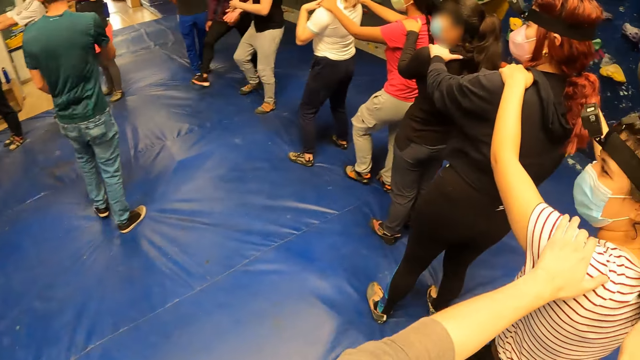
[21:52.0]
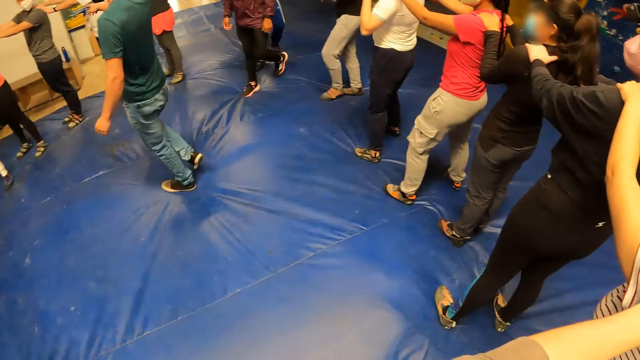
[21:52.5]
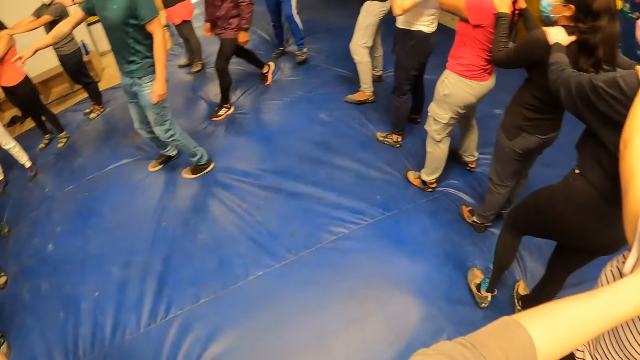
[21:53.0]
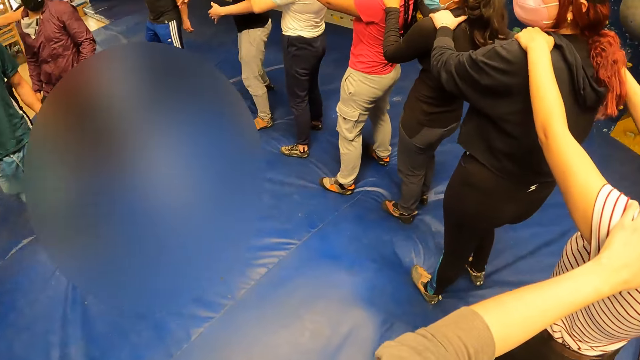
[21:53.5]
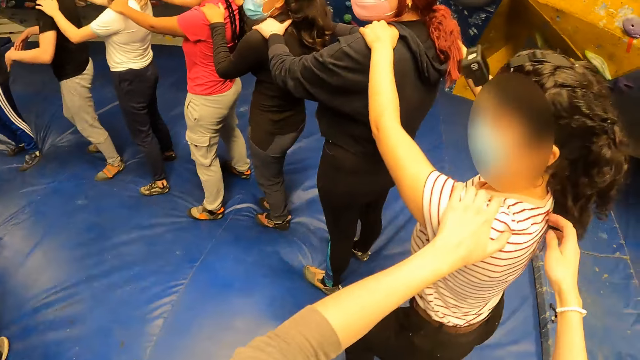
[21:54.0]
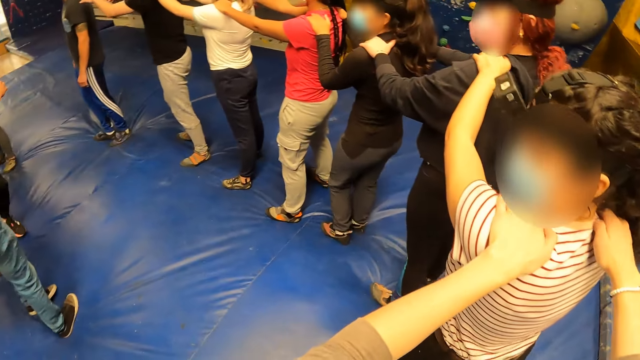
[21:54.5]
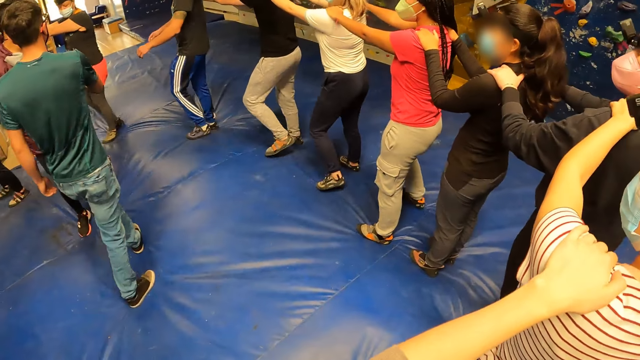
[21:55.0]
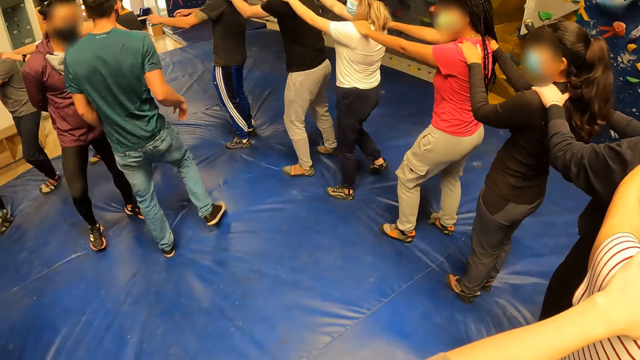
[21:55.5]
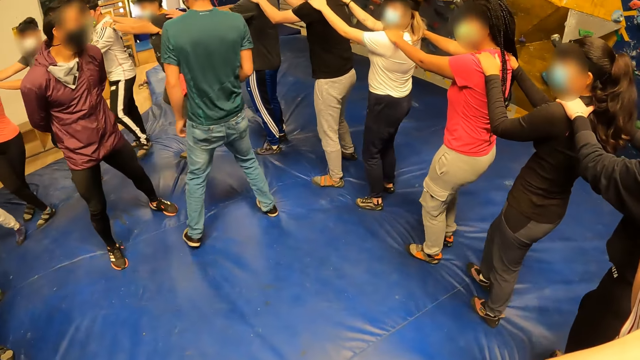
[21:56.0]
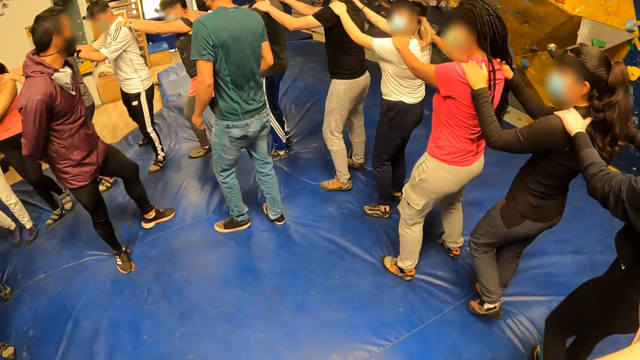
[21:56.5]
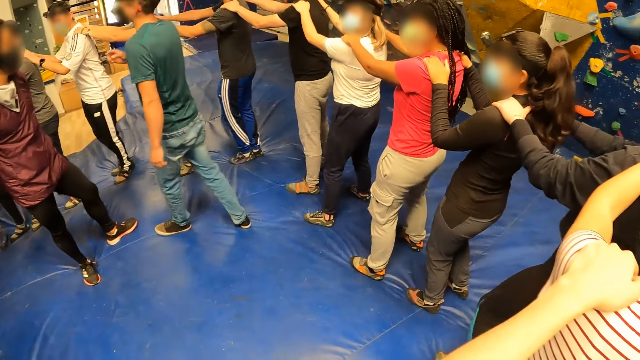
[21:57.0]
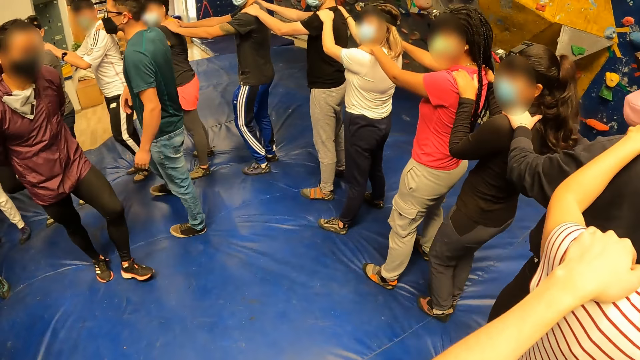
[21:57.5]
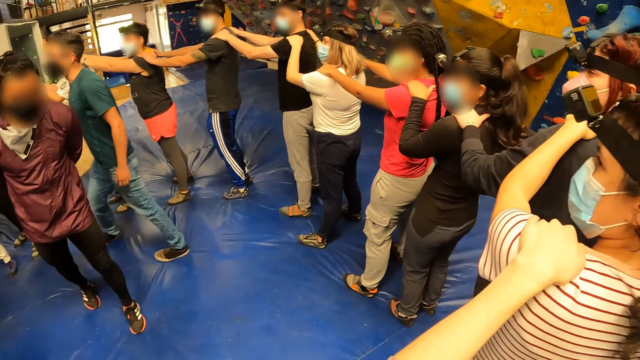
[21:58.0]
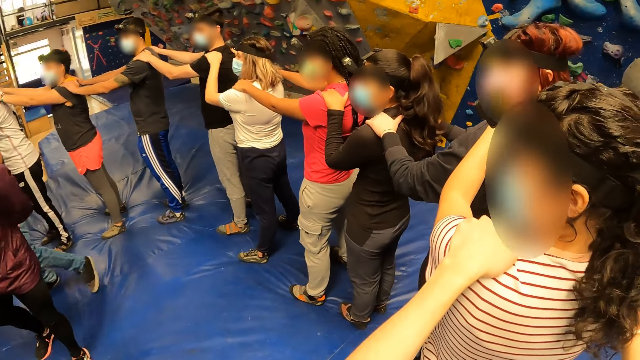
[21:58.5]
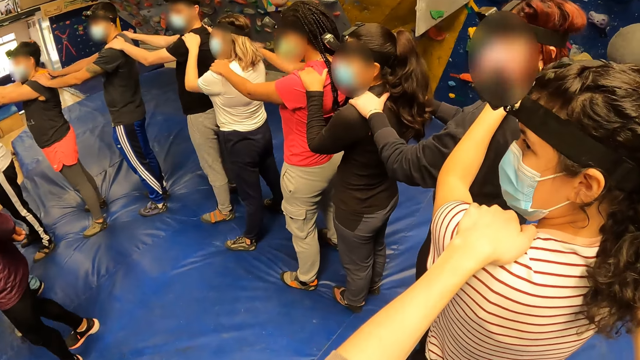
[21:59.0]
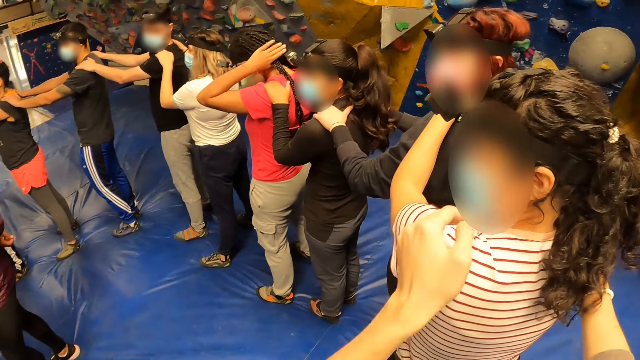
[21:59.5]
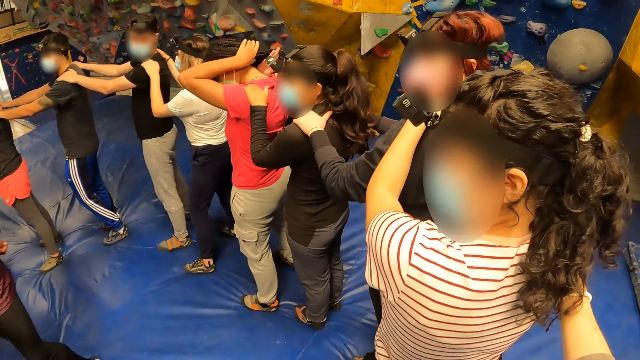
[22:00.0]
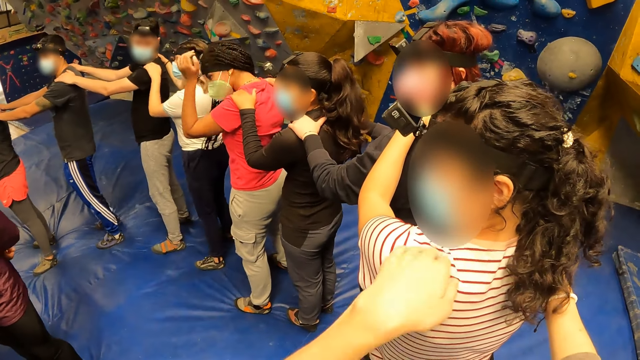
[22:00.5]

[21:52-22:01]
The instructor stretches his right hand forward. The camera wearer puts her hands on the shoulders of the woman. She looks around a room. The woman moves around the room.

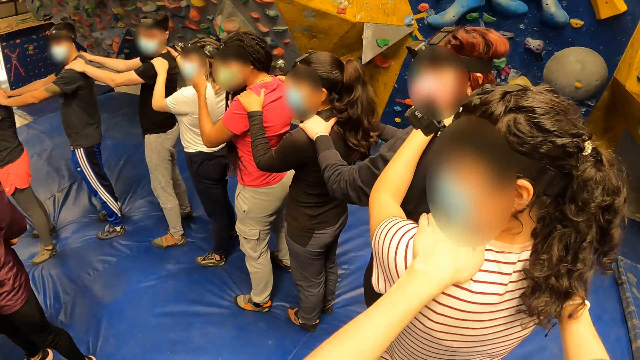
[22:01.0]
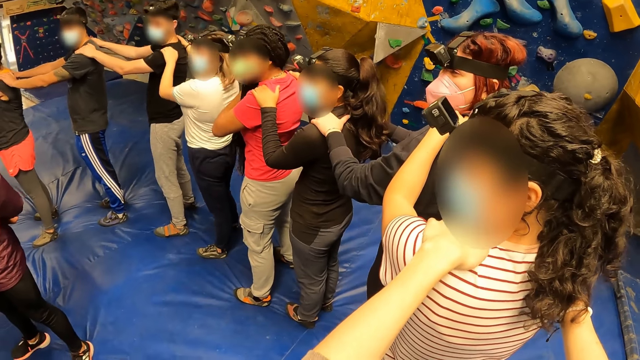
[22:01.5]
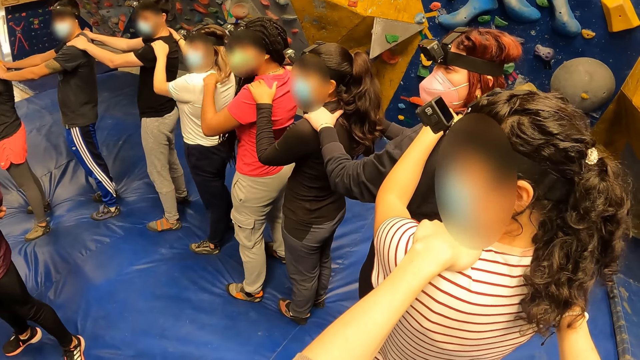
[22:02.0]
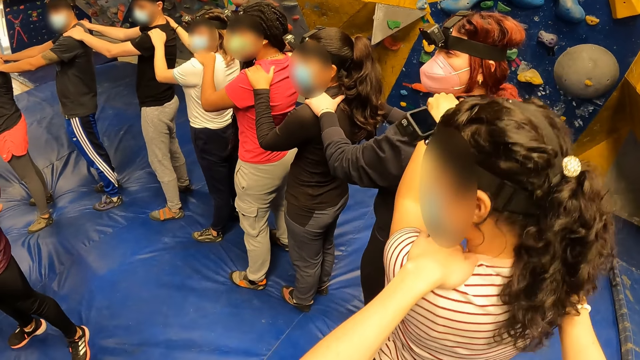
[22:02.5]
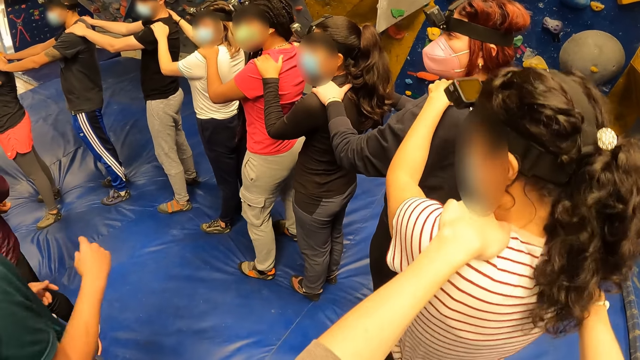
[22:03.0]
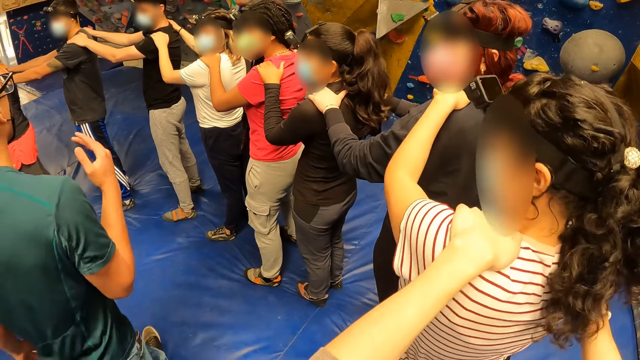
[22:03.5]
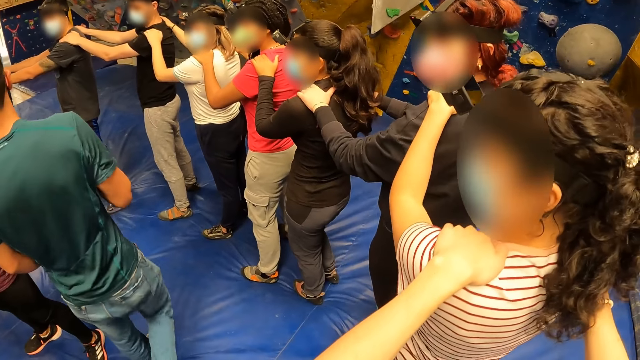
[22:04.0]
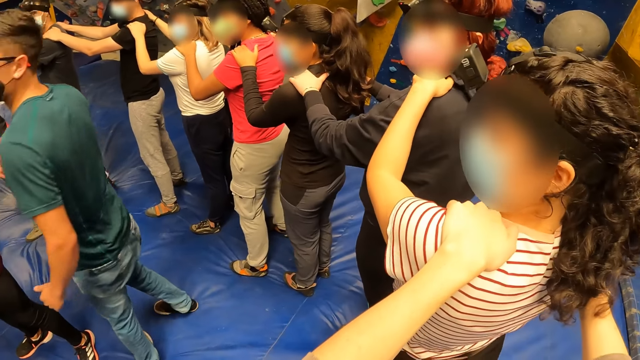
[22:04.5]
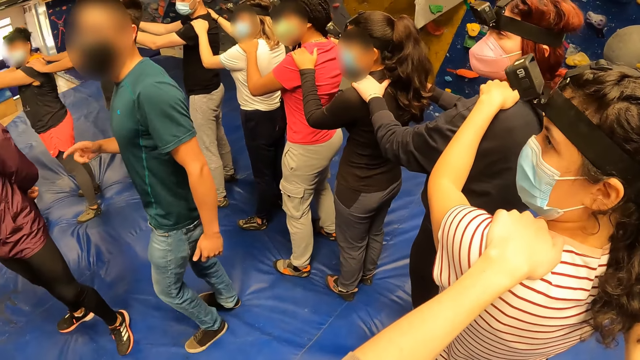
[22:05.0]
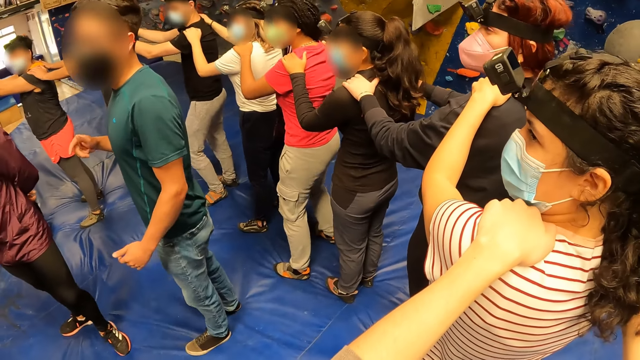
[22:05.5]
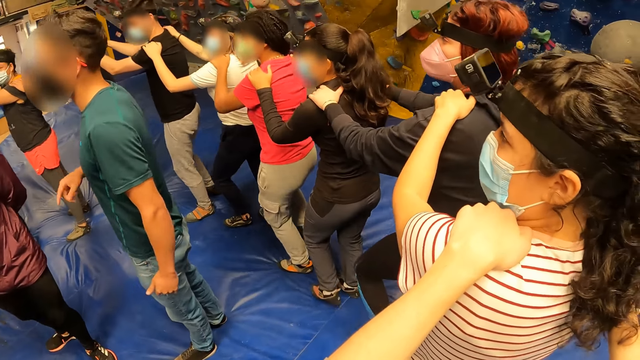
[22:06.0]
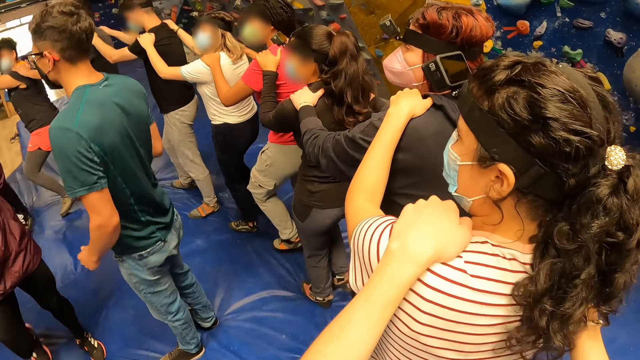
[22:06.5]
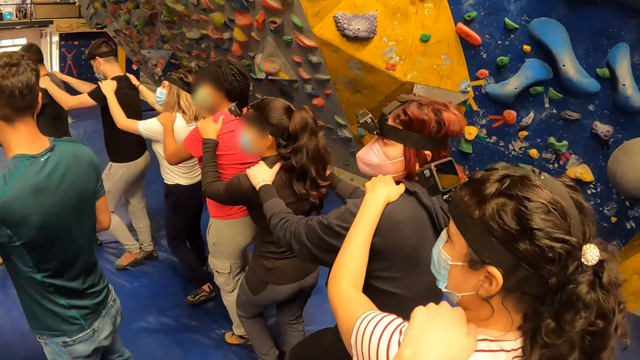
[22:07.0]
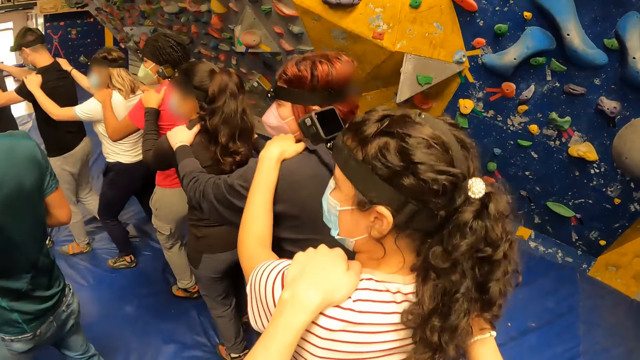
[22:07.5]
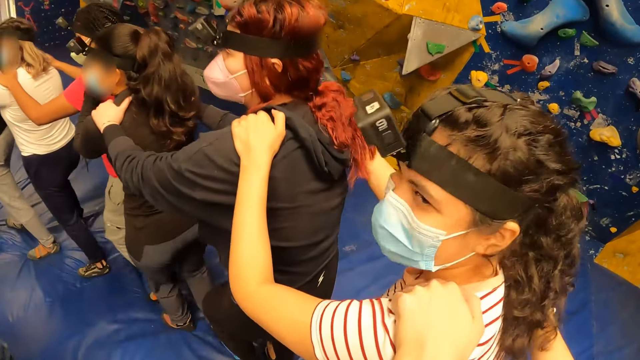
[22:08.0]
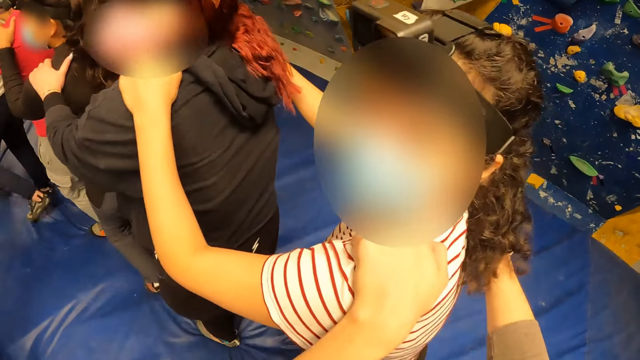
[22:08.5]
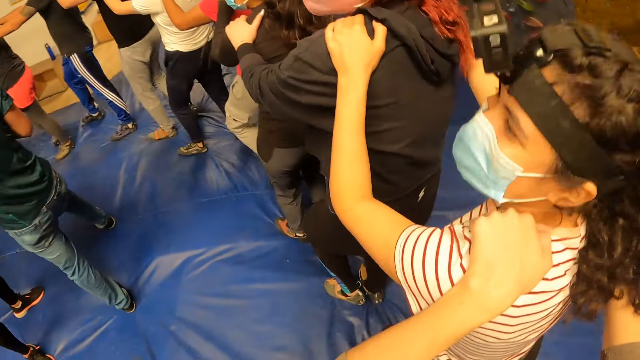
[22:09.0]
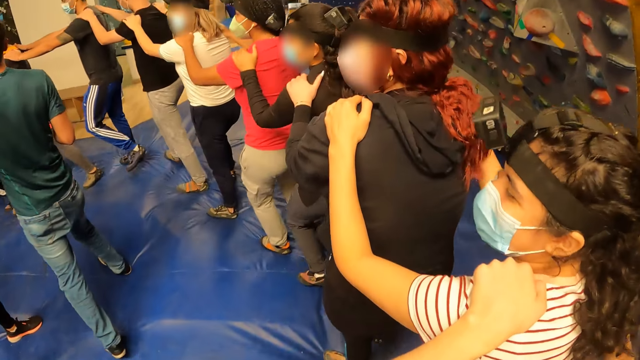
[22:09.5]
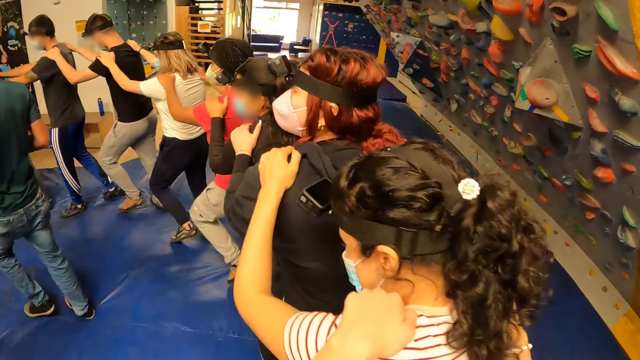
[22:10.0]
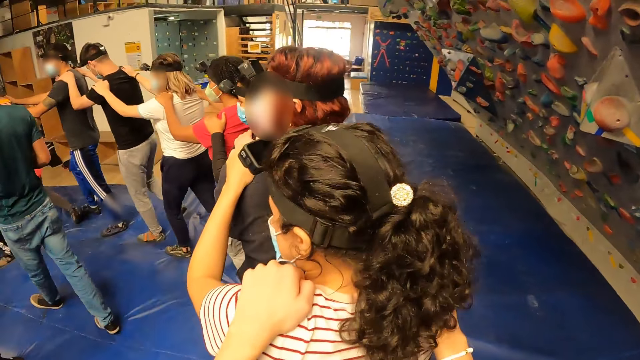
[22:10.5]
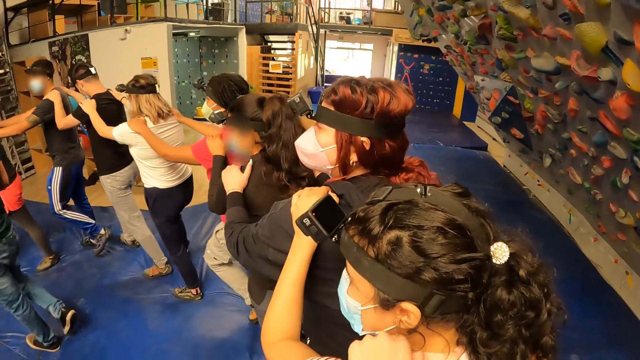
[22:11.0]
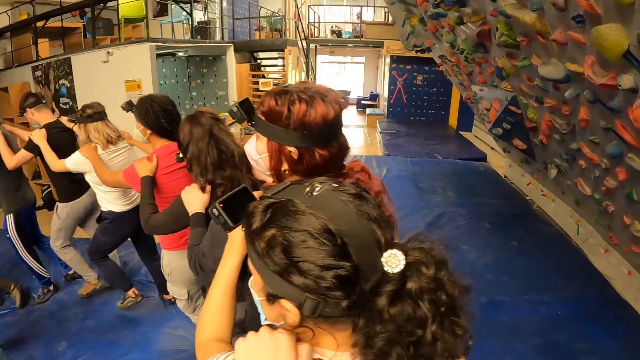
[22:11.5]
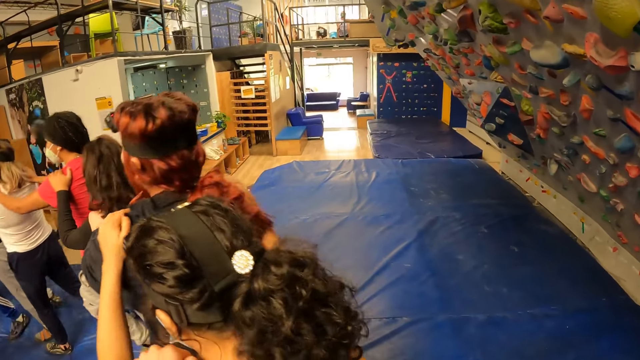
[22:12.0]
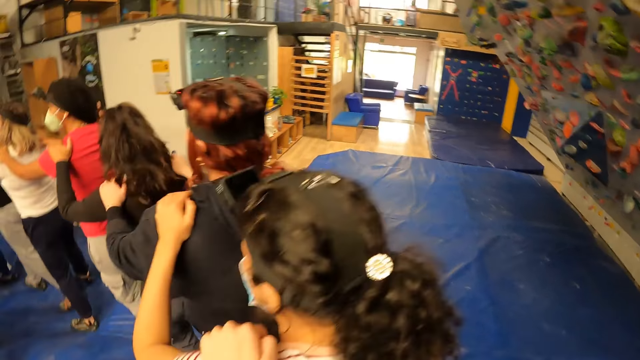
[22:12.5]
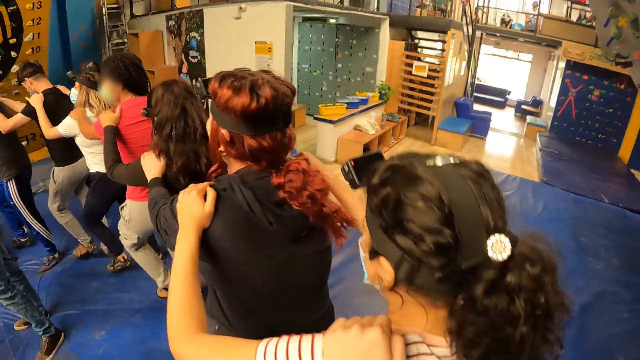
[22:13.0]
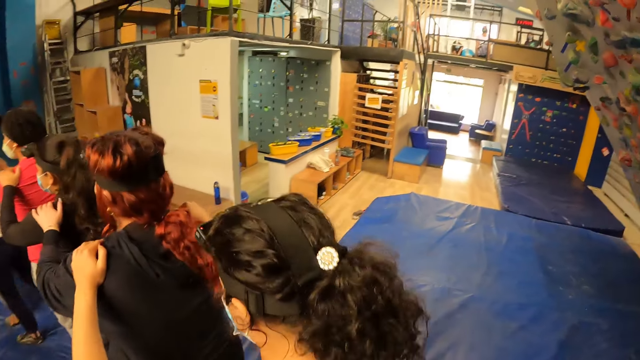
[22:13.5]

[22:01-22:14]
The camera wearer puts his hands on a woman. The woman dances around a room. The camera wearer looks around the room. The woman walks around the room. The camera wearer moves in a circle with the people in the center. He walks around the room.
